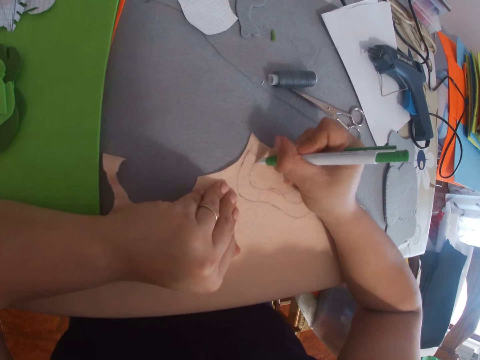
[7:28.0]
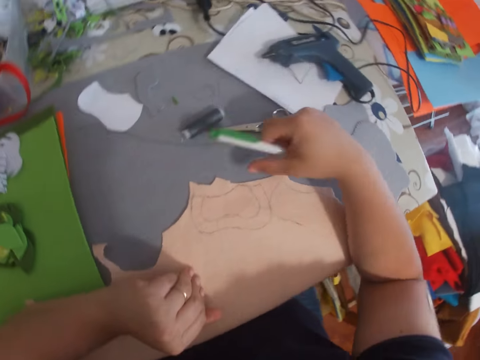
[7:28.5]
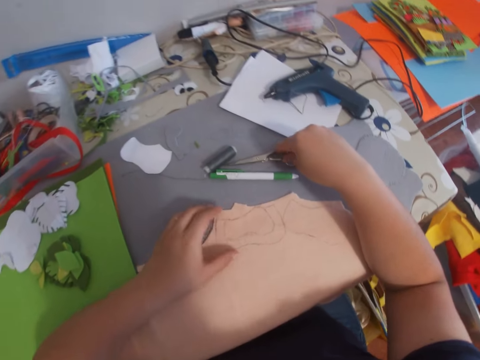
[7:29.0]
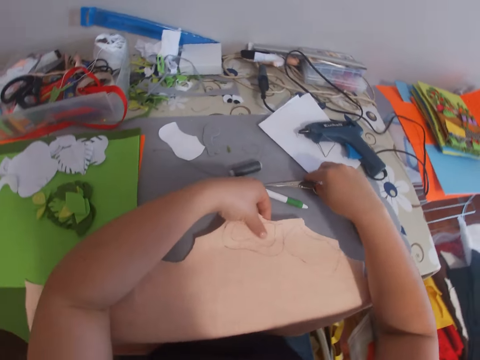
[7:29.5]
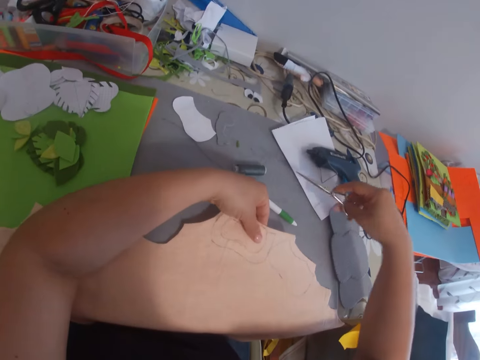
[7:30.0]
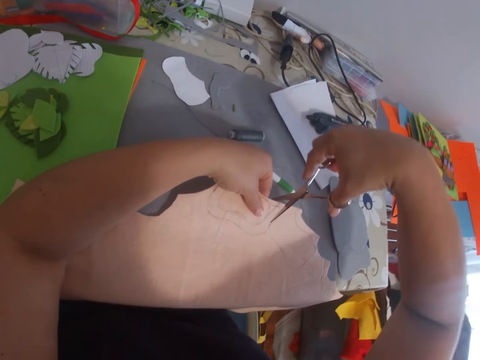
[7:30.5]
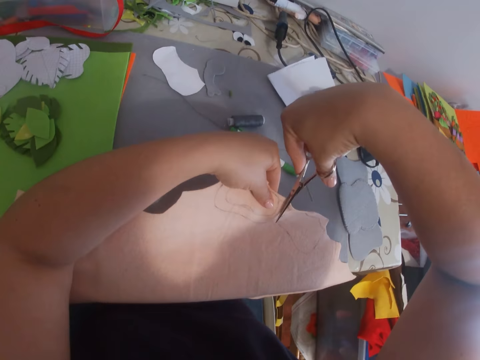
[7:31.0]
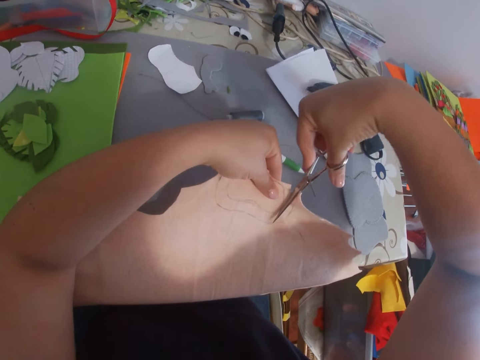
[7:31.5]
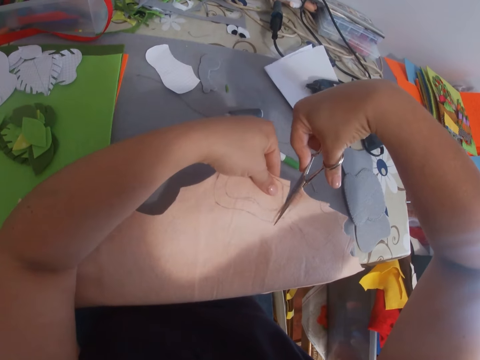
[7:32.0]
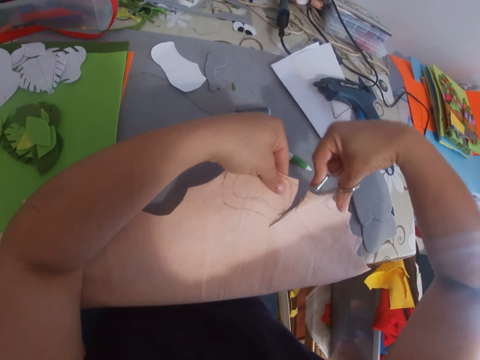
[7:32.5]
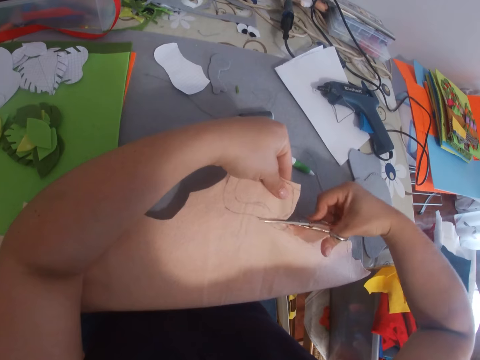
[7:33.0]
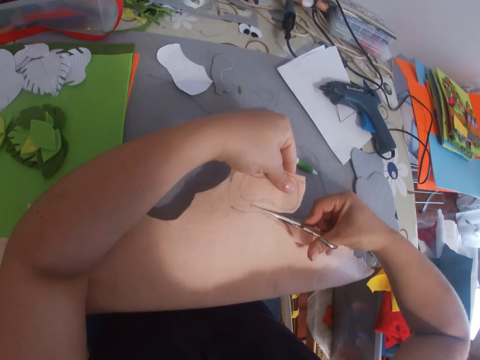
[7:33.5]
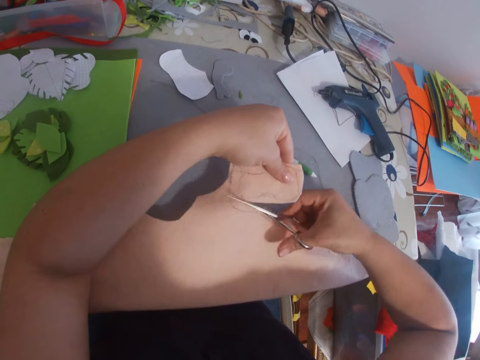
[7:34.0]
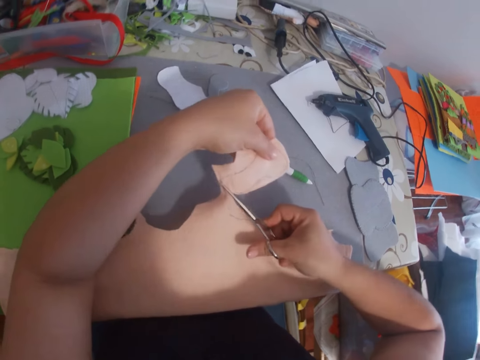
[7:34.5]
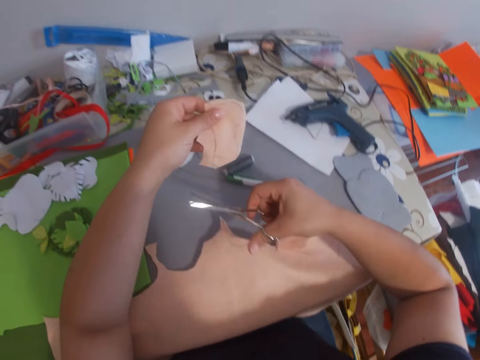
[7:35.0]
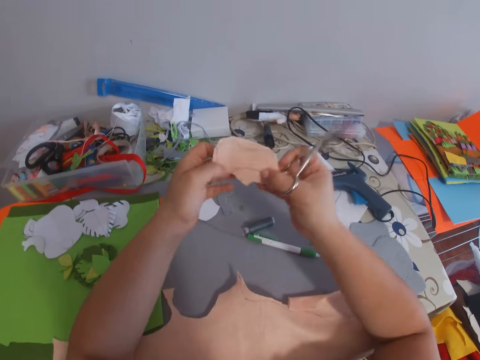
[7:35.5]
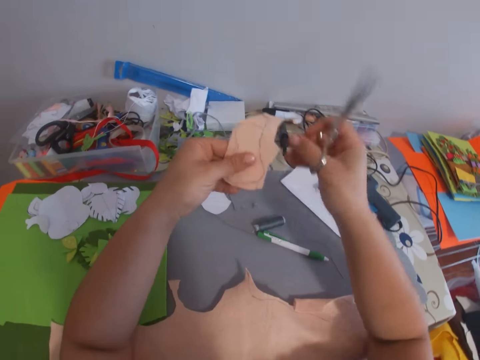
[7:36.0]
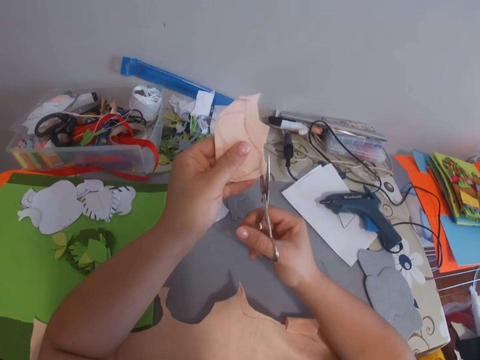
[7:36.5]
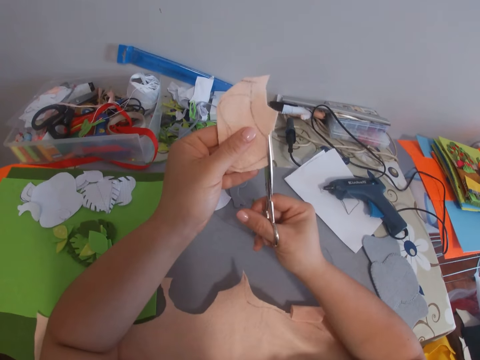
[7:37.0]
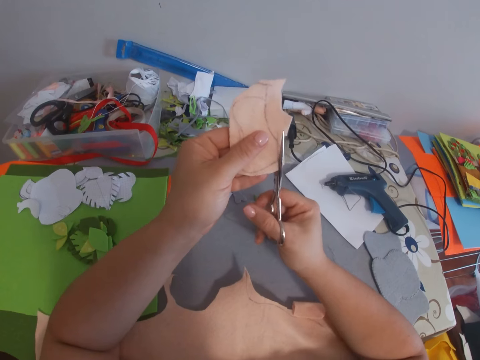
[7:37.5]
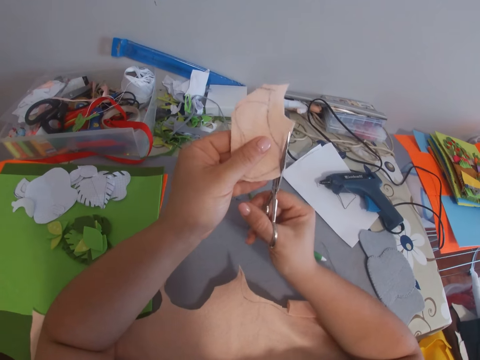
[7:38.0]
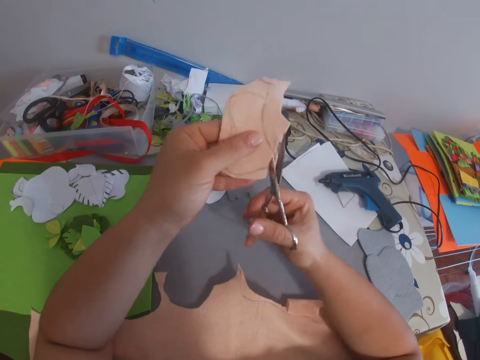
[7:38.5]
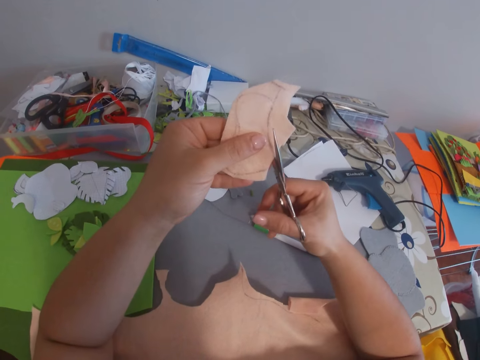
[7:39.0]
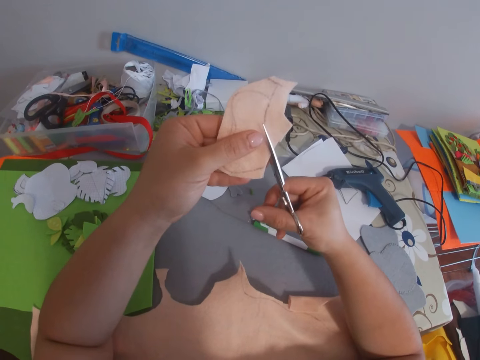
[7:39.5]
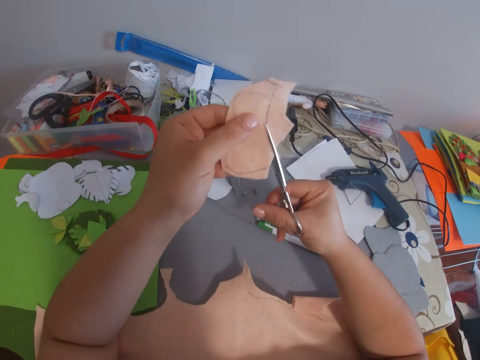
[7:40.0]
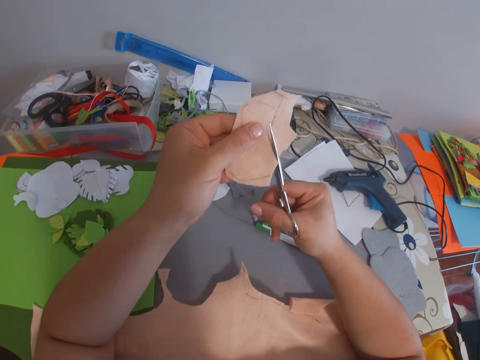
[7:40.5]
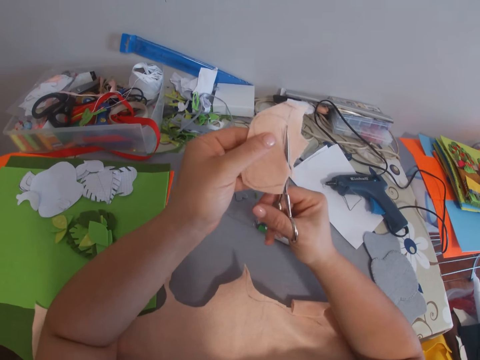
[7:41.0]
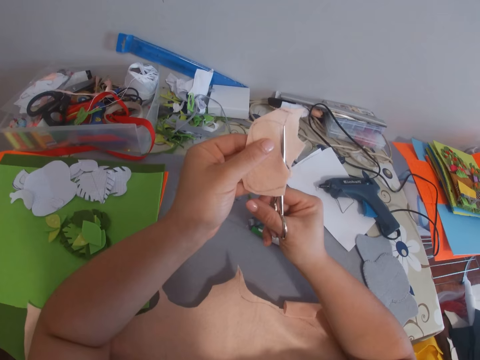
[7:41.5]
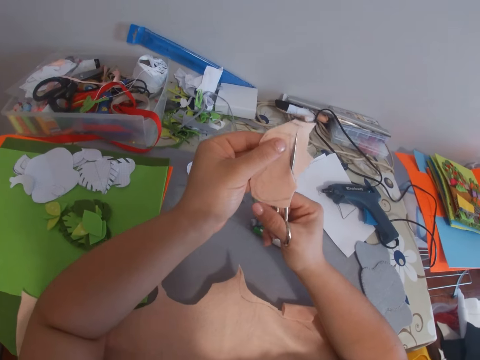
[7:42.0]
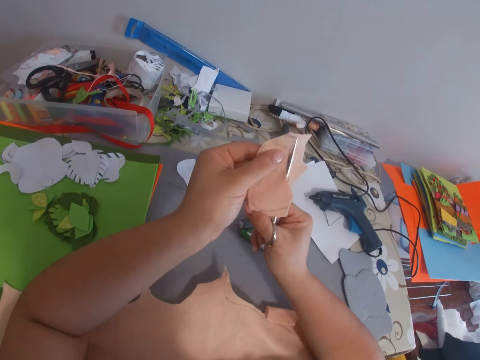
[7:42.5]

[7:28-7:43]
The camera wearer drops the click ball pen on the table. They lift the fabric. They pick up the scissors from the table. They cut out the marked part on the fabric with the scissors. They hold the cut off part. They trim the cut-out fabric with the scissors.

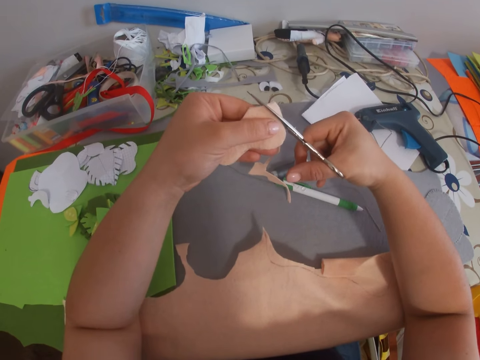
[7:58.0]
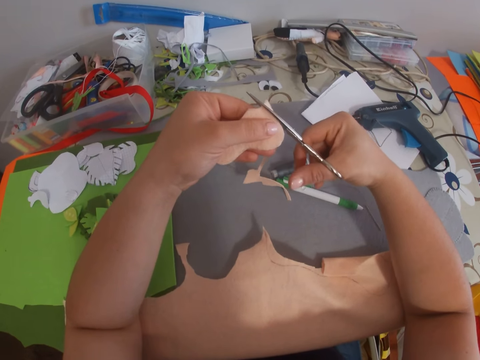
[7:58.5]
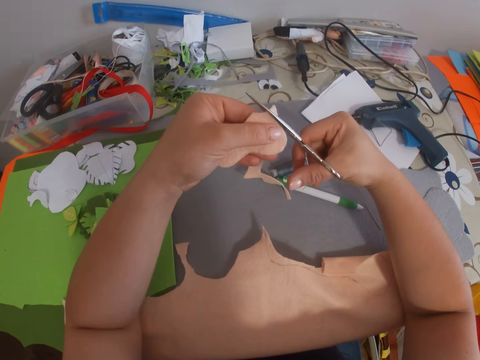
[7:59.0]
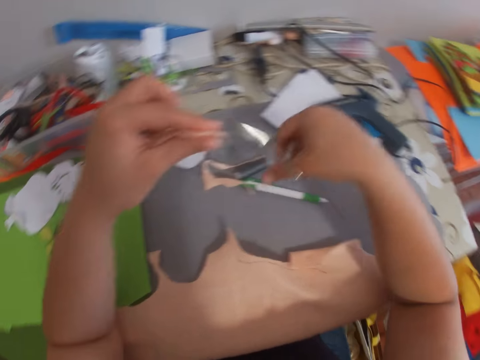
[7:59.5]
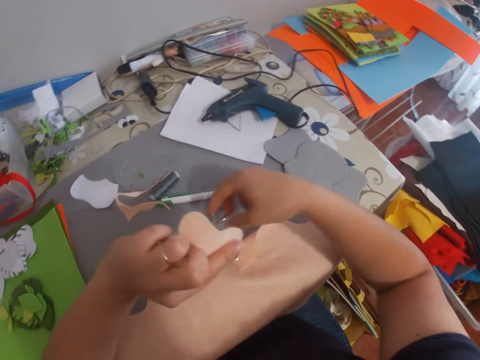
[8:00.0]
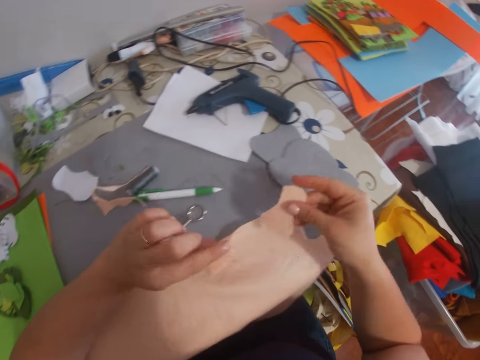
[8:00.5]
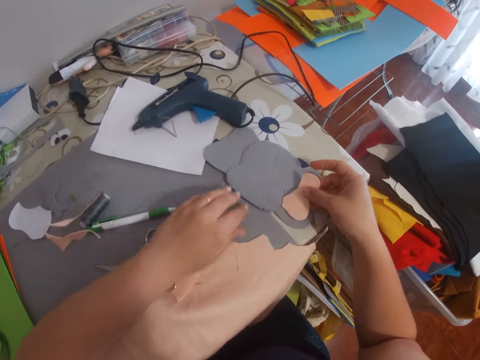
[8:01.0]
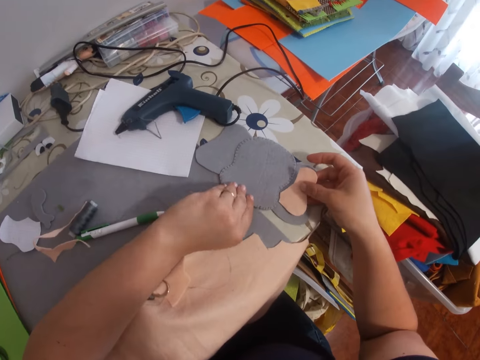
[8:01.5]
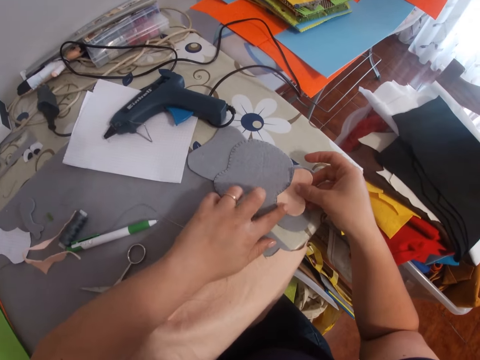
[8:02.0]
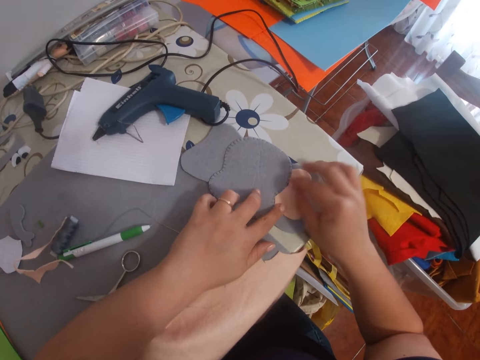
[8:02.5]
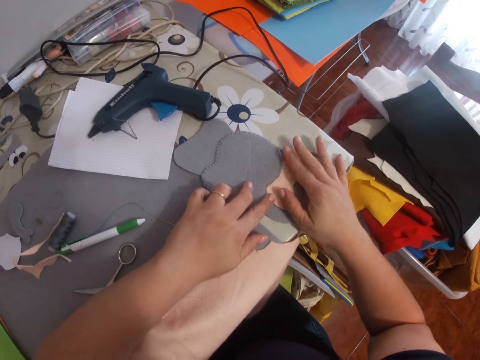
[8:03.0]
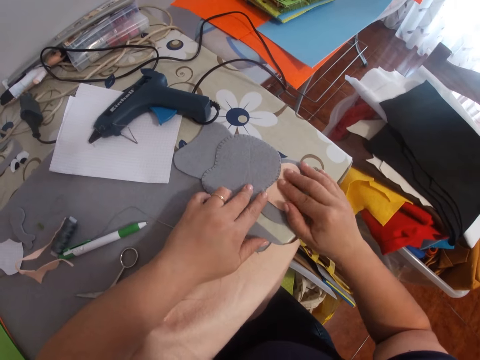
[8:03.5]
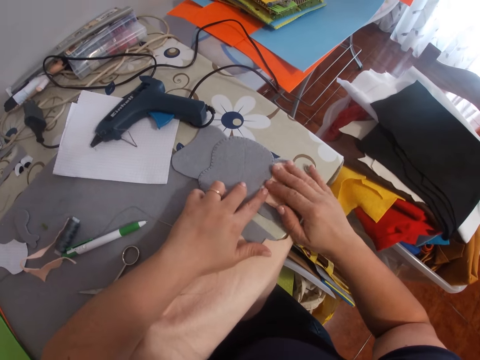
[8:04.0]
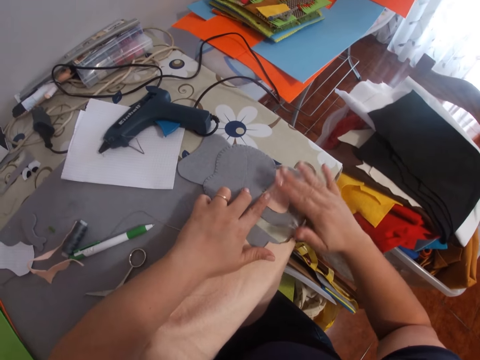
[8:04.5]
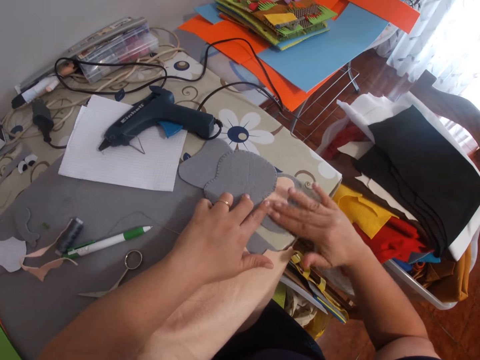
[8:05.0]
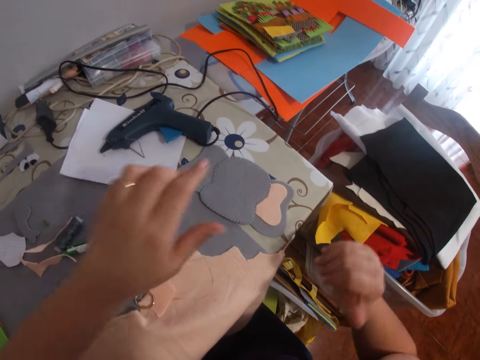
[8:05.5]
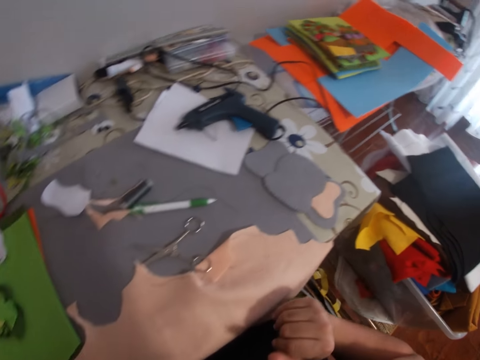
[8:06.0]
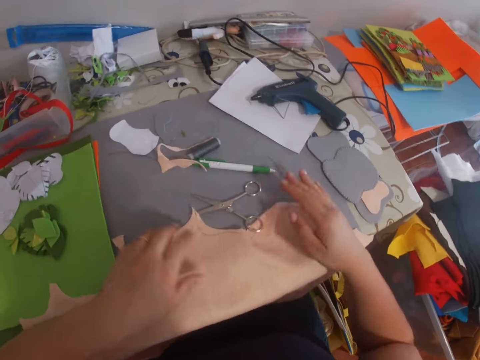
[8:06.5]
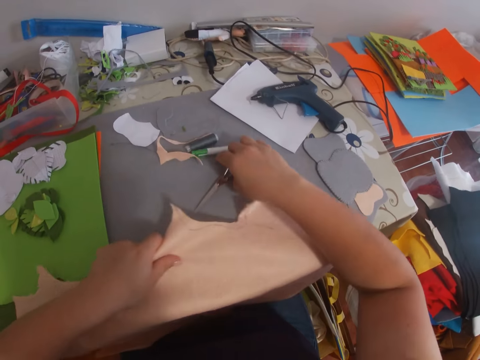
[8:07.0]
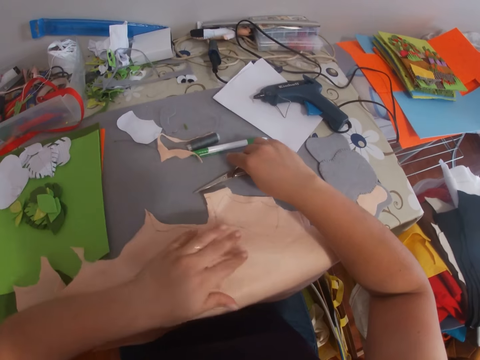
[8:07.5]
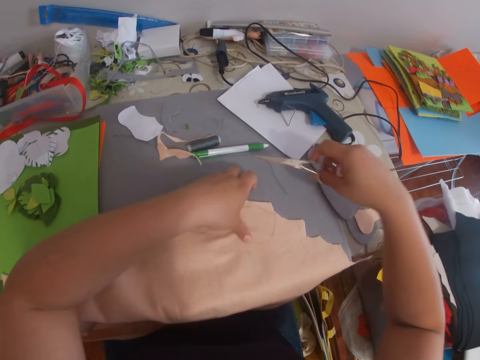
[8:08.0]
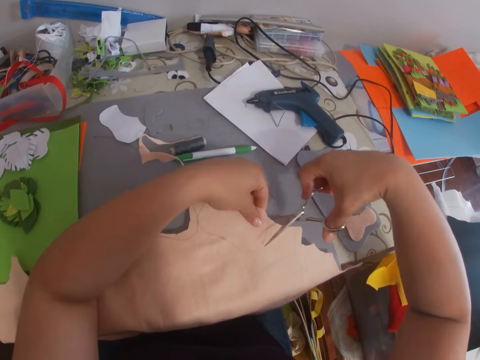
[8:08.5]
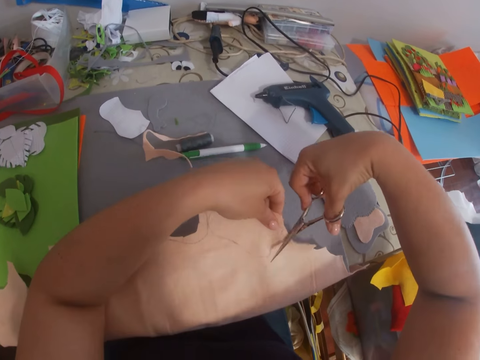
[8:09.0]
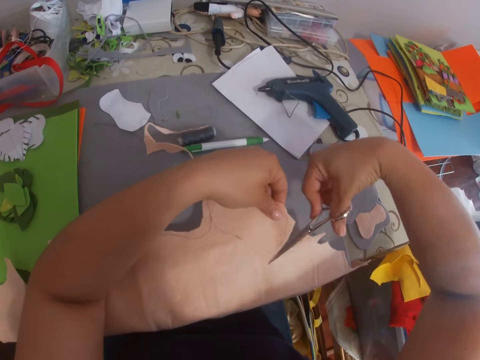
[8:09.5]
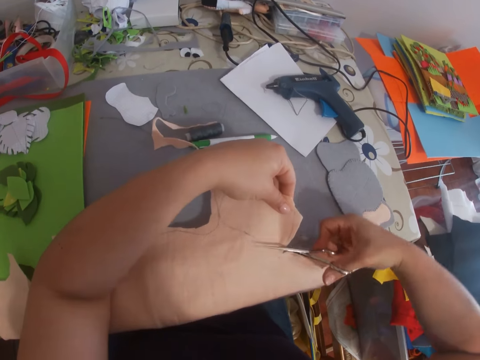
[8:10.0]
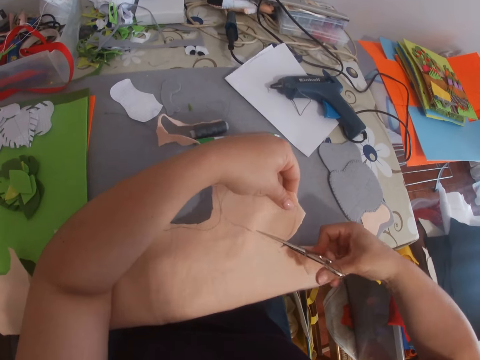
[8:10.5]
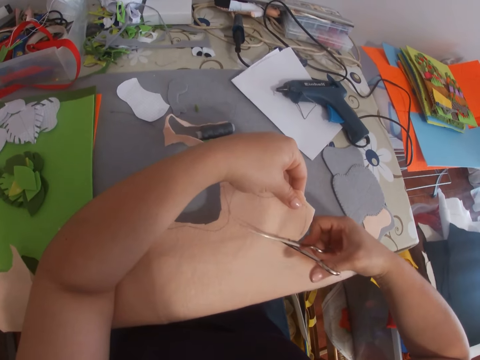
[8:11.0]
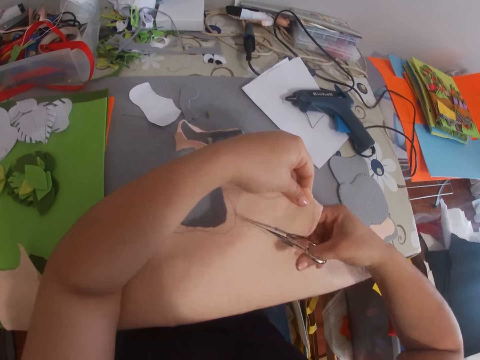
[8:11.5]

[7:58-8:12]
The camera wearer drops the scissors on the table. They place the cut out fabric on the craft on the table. They pick up the scissors from the table. They cut out the marked part on the fabric with the scissors.
